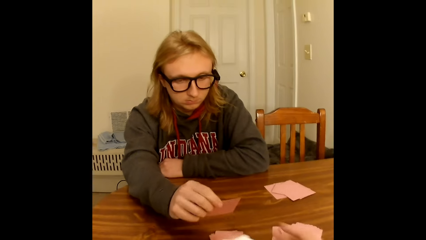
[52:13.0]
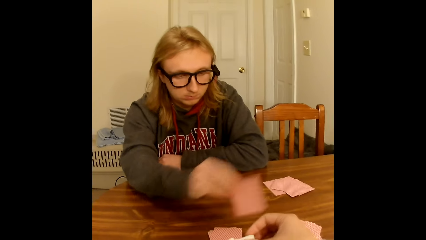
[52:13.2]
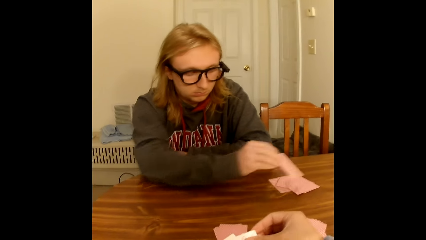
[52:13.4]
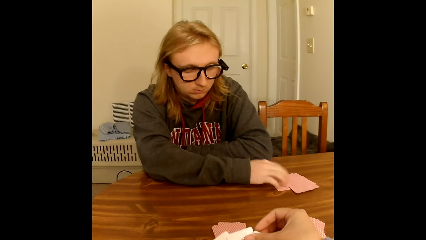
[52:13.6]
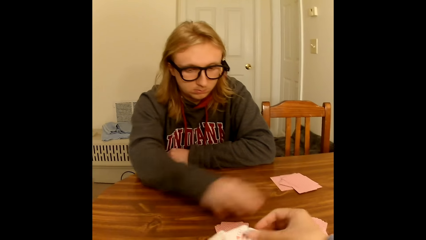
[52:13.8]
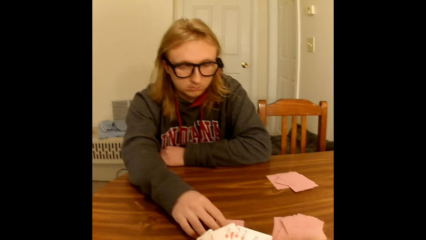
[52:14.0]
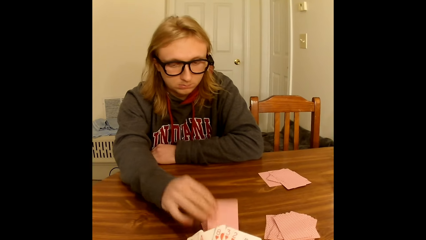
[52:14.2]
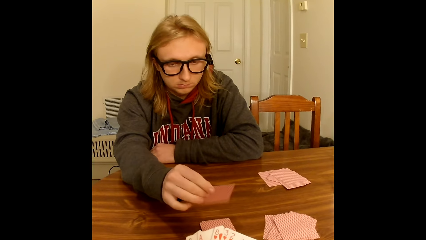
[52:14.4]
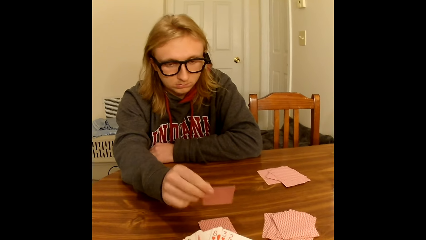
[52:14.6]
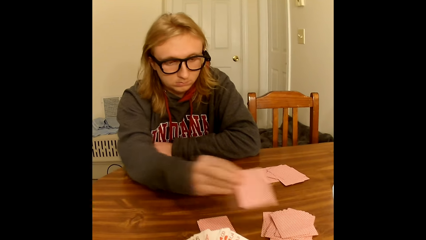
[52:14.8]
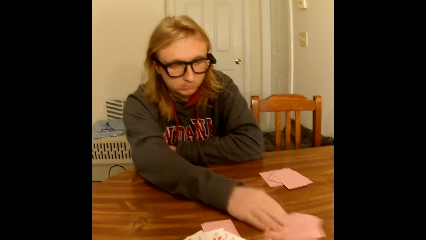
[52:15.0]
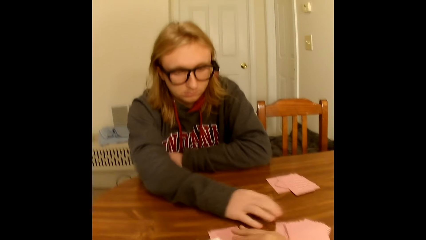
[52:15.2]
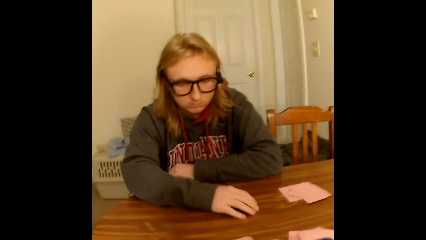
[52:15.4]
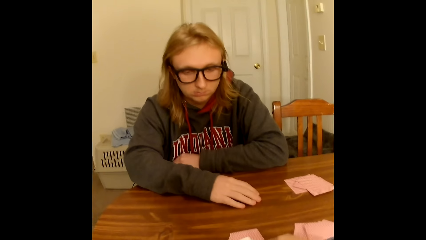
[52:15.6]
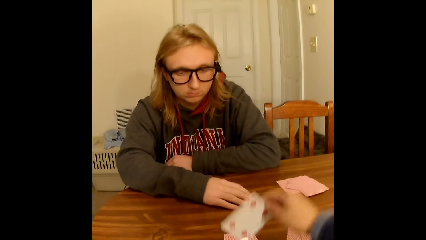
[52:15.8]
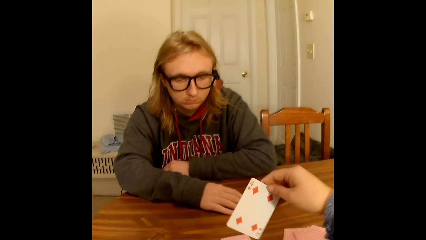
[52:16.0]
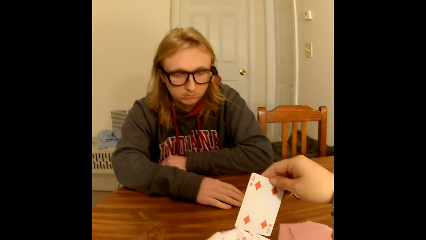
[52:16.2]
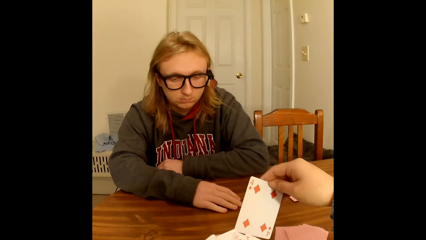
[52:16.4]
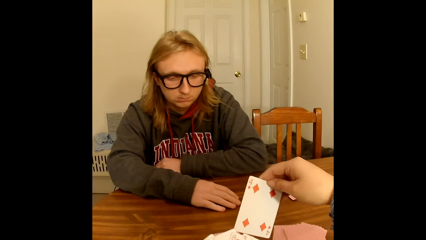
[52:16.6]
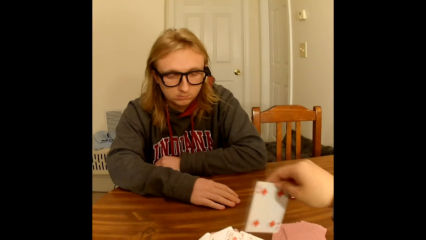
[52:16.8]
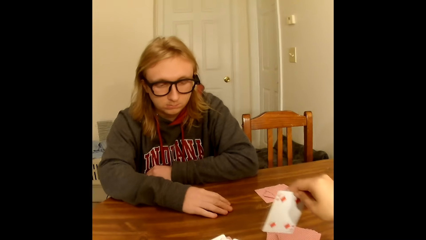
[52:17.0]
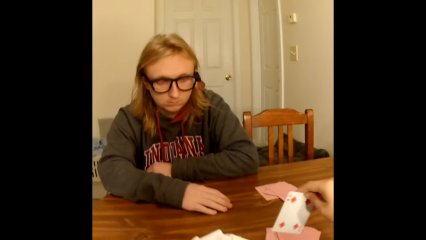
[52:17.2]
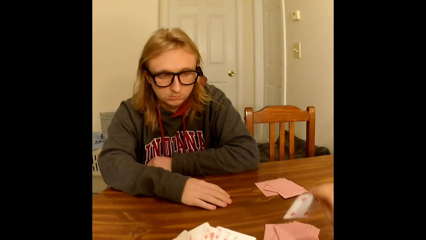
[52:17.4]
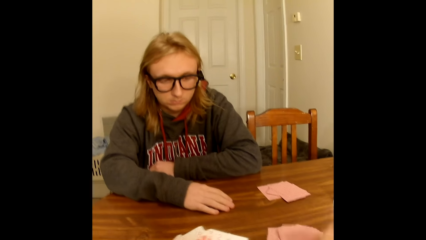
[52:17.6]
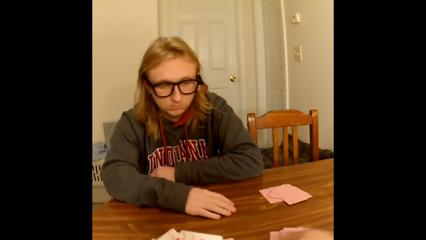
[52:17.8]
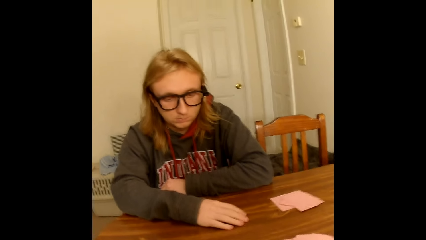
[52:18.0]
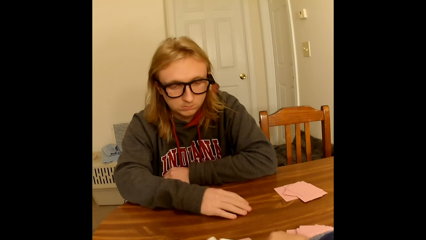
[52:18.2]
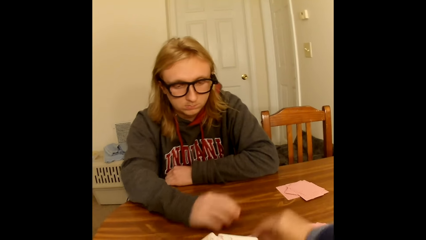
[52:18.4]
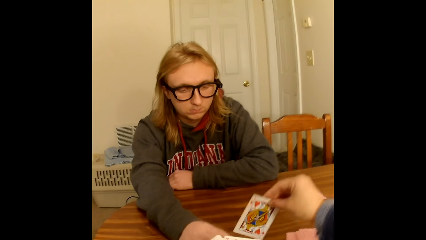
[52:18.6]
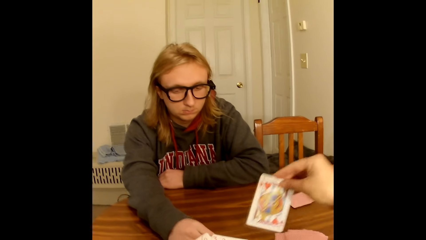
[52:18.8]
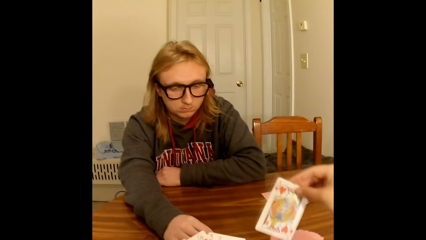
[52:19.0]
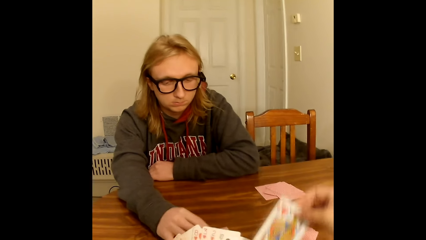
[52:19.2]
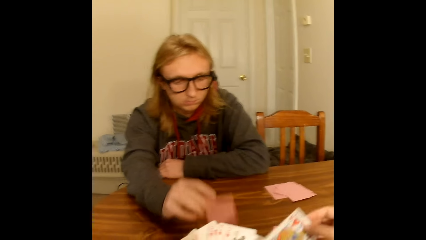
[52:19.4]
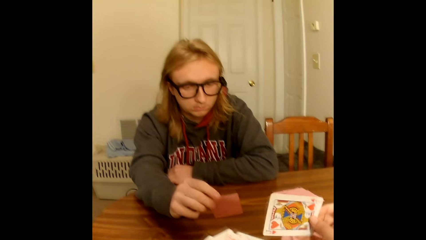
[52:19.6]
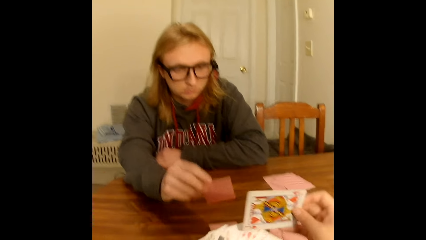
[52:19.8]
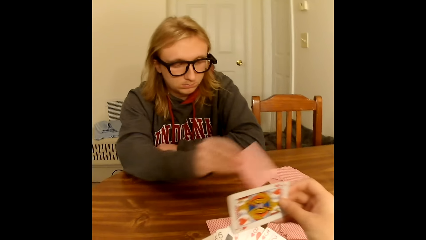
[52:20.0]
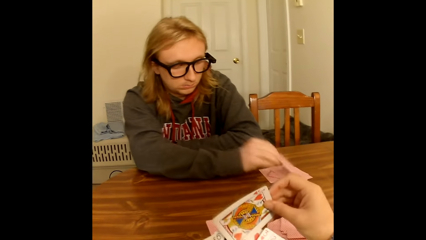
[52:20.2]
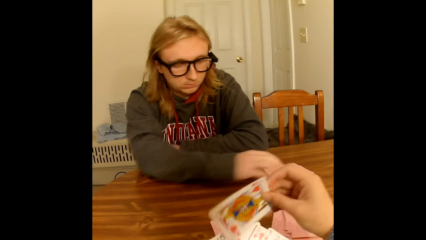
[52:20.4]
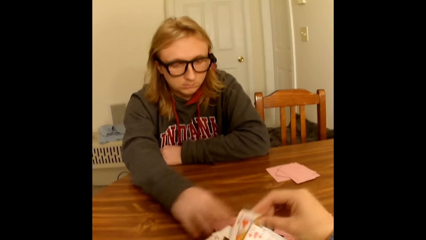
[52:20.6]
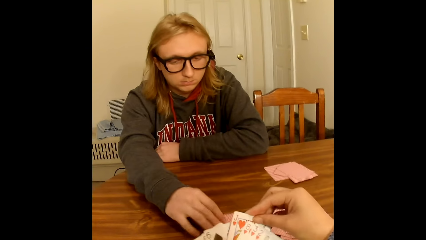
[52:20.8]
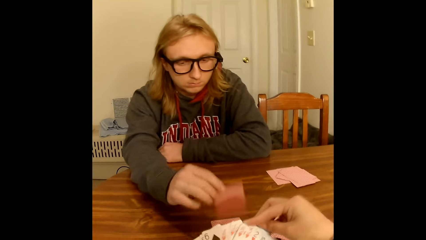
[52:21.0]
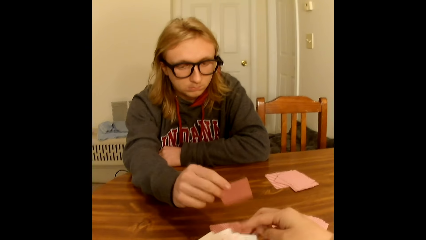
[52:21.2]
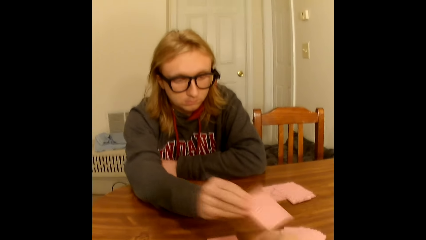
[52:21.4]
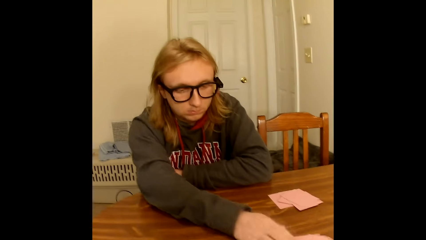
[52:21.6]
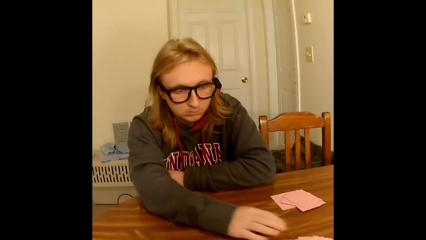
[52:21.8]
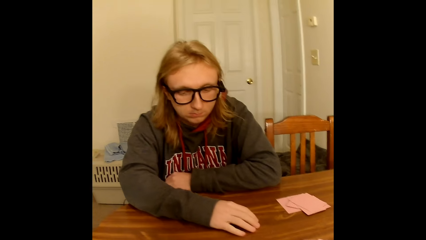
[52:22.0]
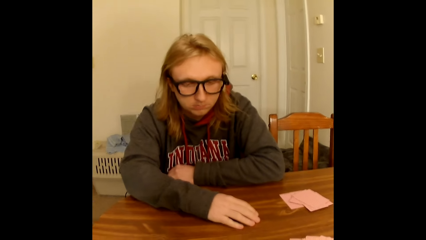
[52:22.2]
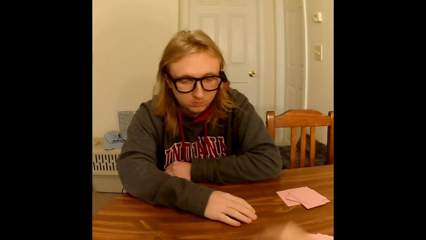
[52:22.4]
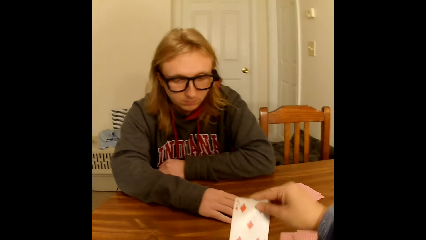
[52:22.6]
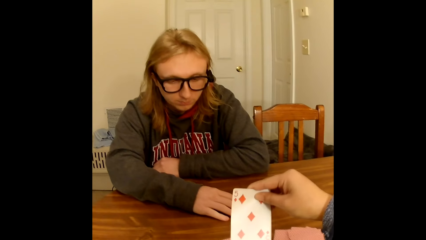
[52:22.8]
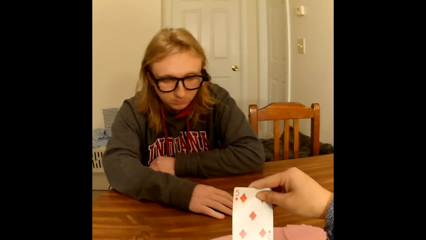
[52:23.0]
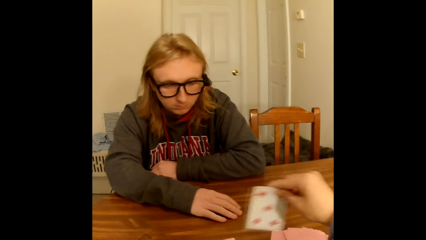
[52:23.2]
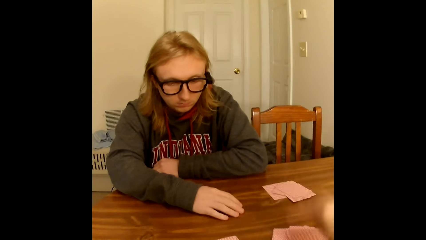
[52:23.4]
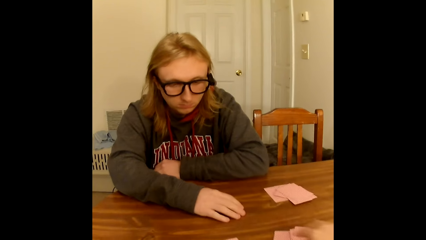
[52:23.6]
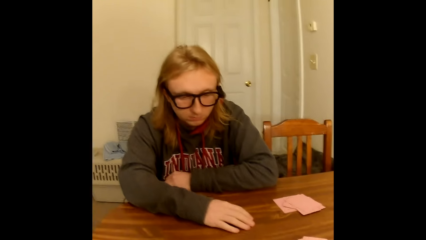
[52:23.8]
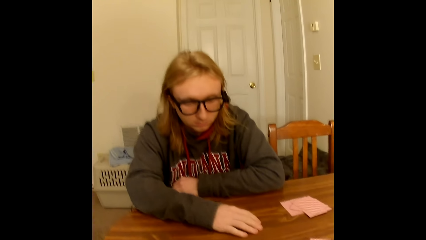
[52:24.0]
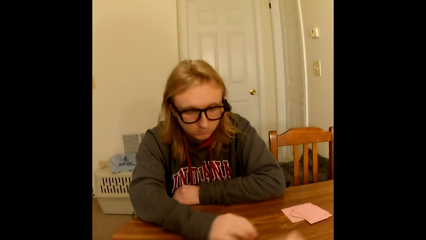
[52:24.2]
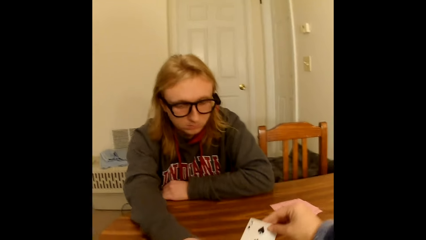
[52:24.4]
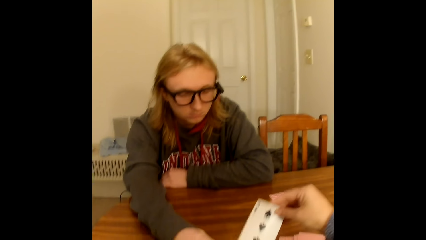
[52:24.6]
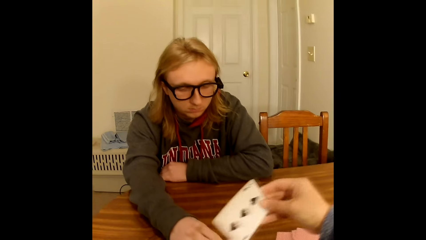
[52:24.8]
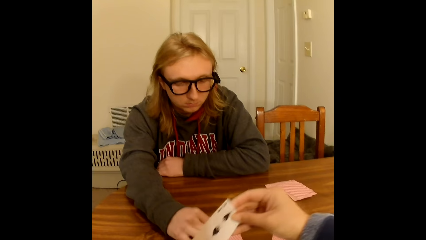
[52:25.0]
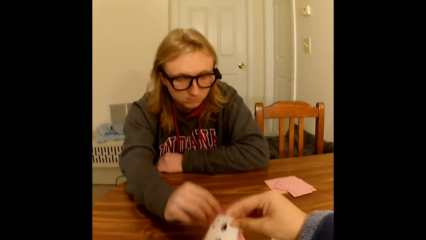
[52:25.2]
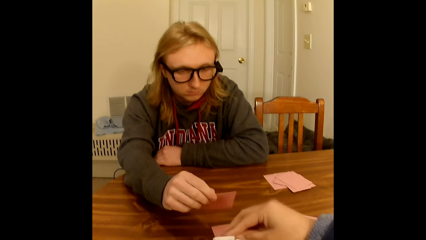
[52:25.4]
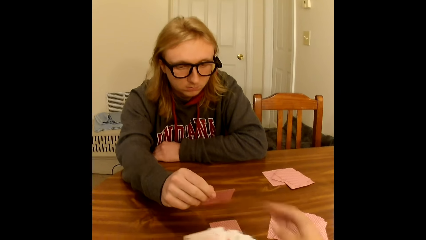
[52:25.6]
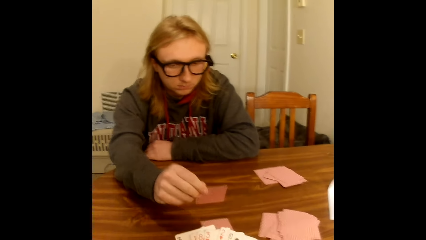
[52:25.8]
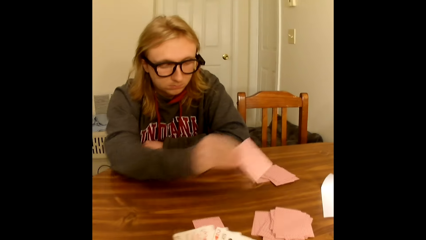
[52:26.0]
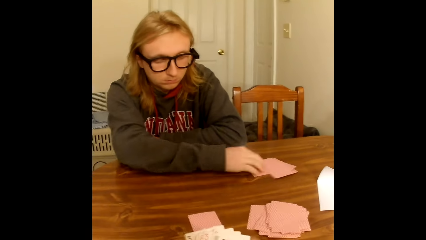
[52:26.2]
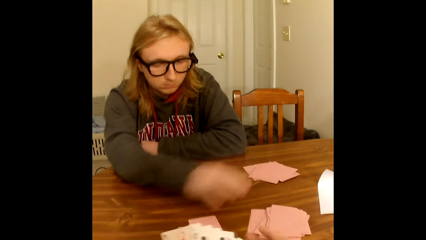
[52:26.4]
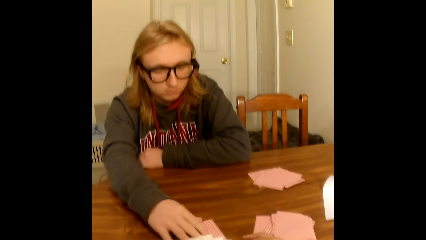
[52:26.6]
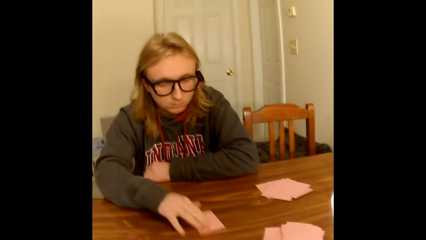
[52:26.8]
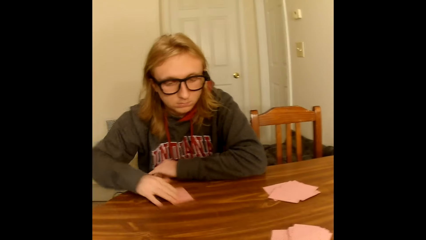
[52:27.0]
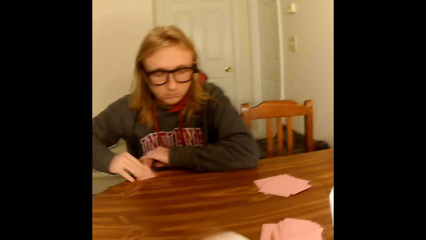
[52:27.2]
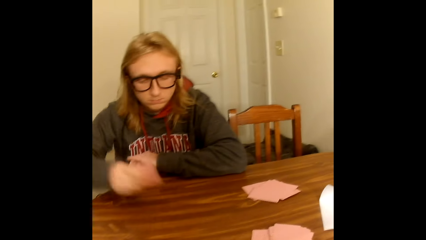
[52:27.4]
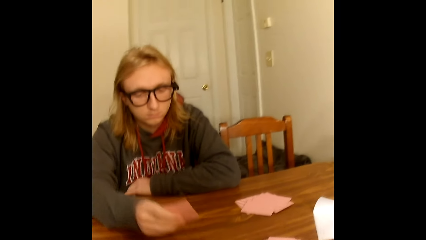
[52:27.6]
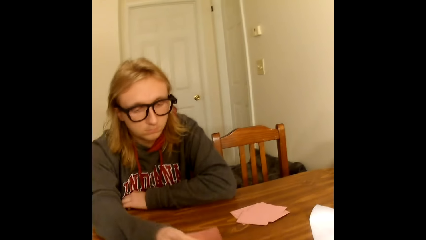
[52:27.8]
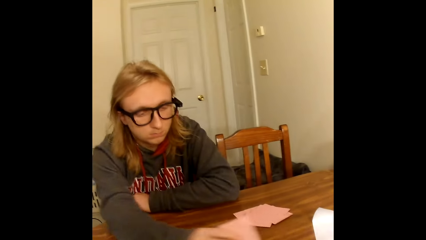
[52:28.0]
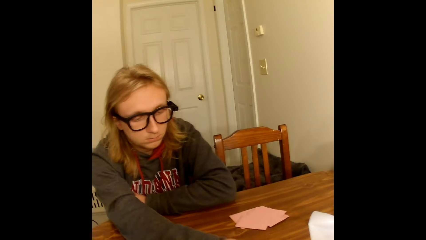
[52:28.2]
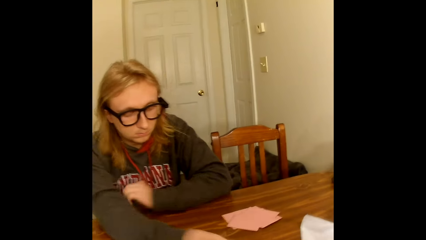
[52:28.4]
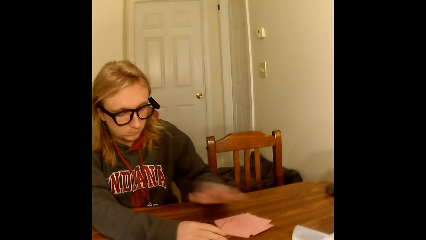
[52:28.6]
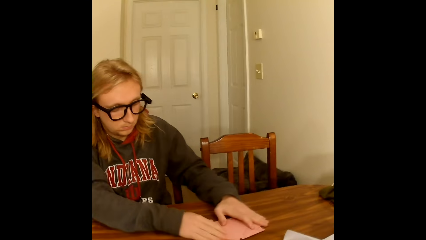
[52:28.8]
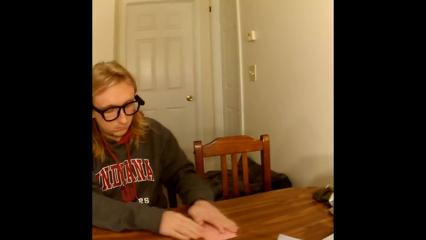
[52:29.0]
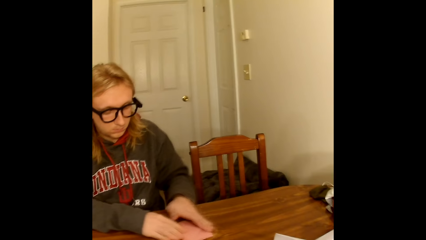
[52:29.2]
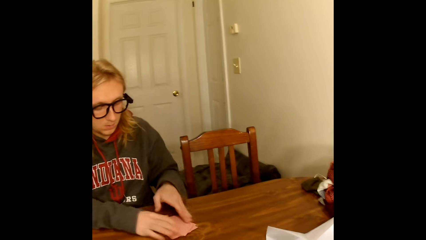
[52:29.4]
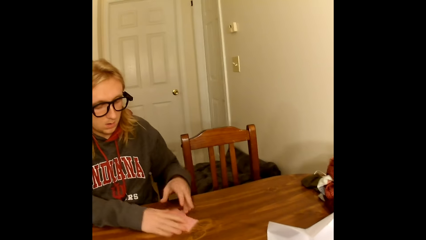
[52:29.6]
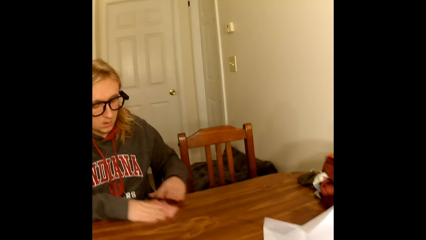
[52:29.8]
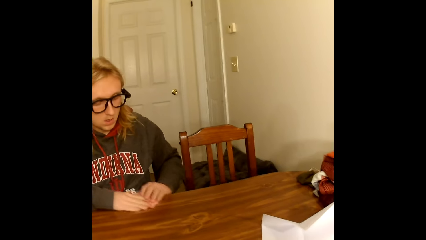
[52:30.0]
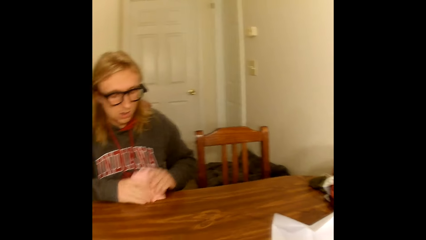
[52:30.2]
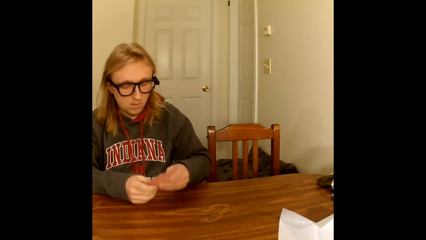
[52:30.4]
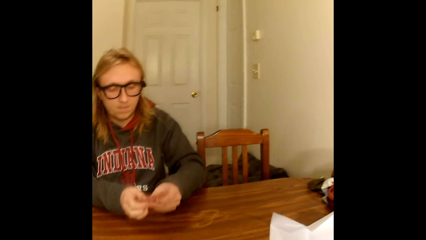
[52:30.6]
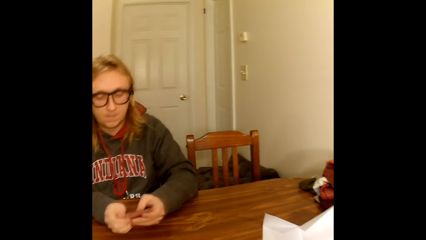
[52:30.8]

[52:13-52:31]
The camera wearer spreads the face-up cards in her left hand with her right hand. A man drops the card face down on the deck of cards on the table close to him with his right hand. The man picks a card from the shuffled cards on the table with his right hand. The man drops the card face down on the deck of cards on the table close to the camera wearer with his right hand. The camera wearer removes her right hand from the face-up cards in her left hand. The man touches the table with his right hand. The camera wearer picks a card from the shuffled cards on the table with her right hand. She drops the card face down on the deck of cards on the table close to her with her right hand. She picks a card from the shuffled cards on the table with her right hand. The man picks a card from the shuffled cards on the table with his right hand. The man drops the card face down on the deck of cards on the table close to him with his right hand. The camera wearer passes the card face up in her right hand to the cards in her left hand. The man picks a card from the shuffled cards on the table with his right hand. The man drops the card face down on the deck of cards on the table close to the camera wearer with his right hand. The man touches the table with his right hand. The camera wearer picks a card from the shuffled cards on the table with her right hand. She drops the card face down on the deck of cards on the table close to her with her right hand. She picks a card from the shuffled cards on the table with her right hand. The man picks a card from the shuffled cards on the table with his right hand. The camera wearer passes the card face up in her right hand to the cards in her left hand. The man drops the card face down on the deck of cards on the table close to him with his right hand. The man picks the last card from the shuffled cards on the table with his right hand. The man drops the card face down on the deck of cards on the table close to the camera wearer with his right hand. The man picks the deck of cards close to him from the table with both hands. The man collects the cards. The man spreads the cards face up in both hands.
